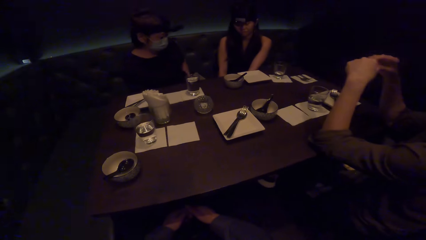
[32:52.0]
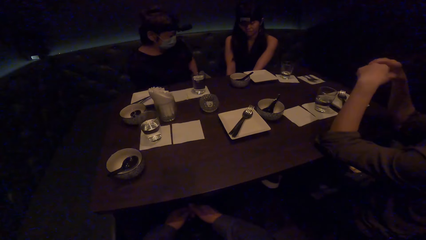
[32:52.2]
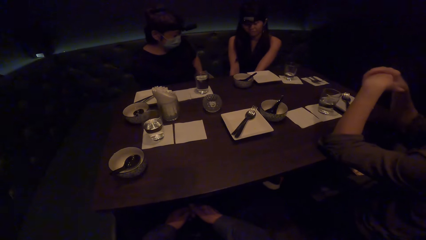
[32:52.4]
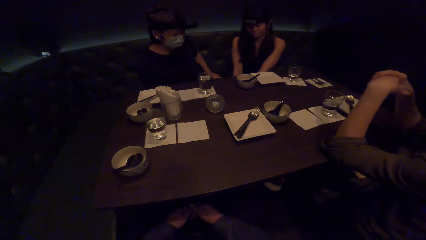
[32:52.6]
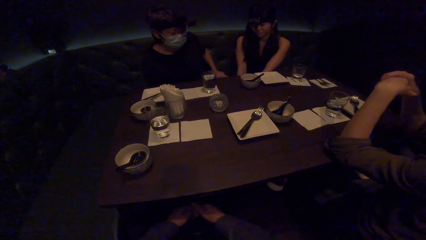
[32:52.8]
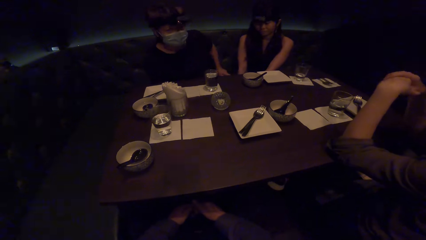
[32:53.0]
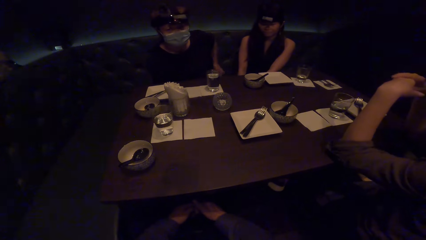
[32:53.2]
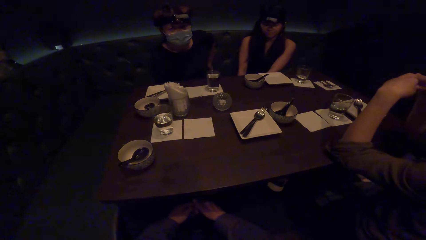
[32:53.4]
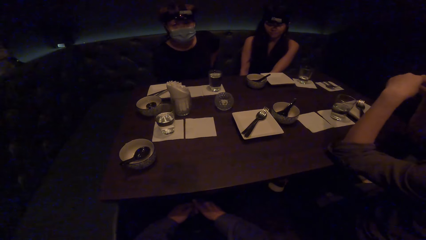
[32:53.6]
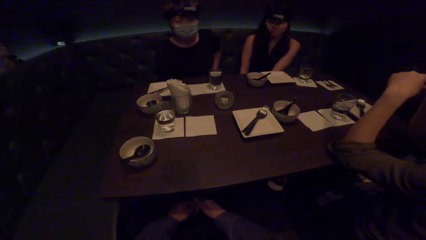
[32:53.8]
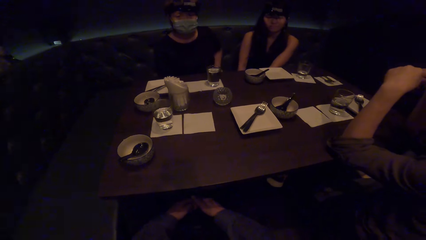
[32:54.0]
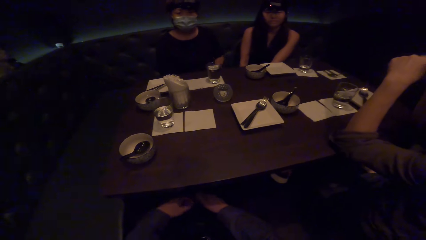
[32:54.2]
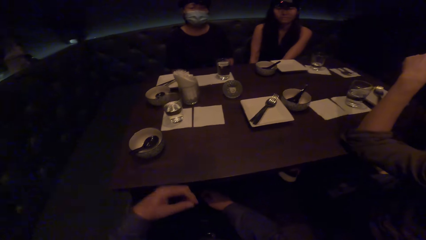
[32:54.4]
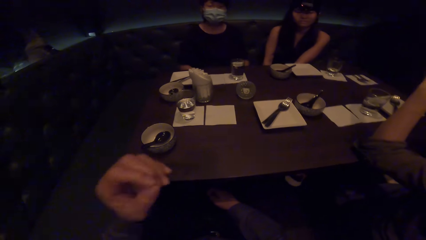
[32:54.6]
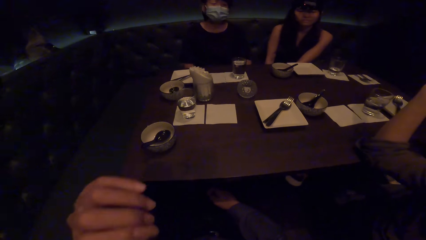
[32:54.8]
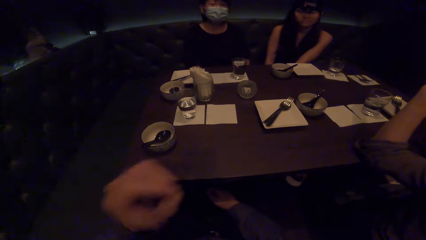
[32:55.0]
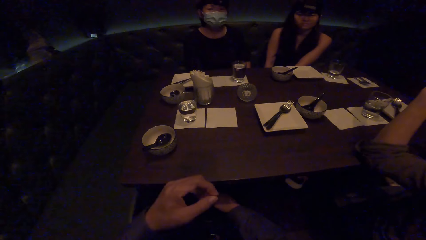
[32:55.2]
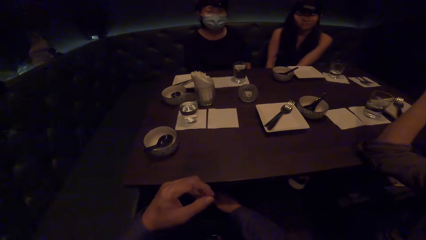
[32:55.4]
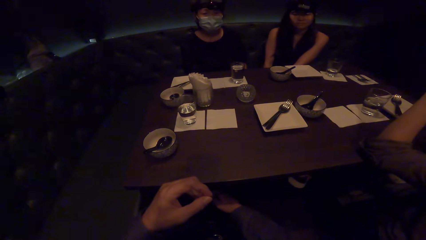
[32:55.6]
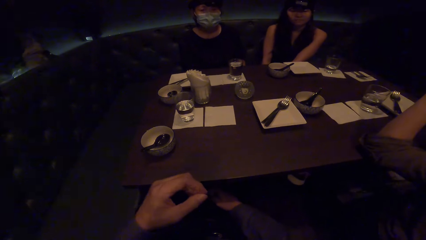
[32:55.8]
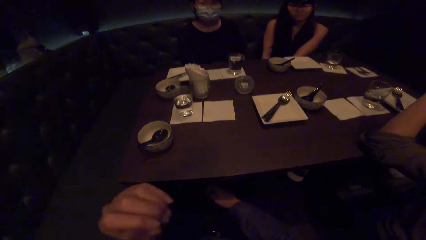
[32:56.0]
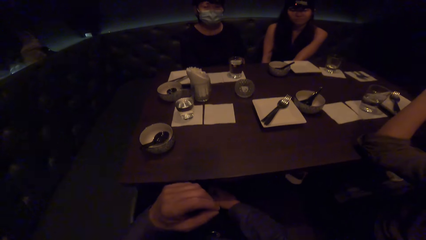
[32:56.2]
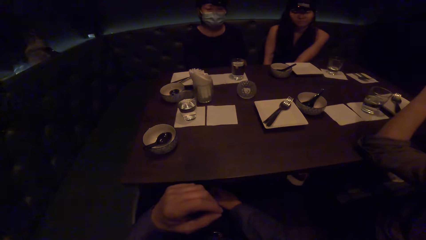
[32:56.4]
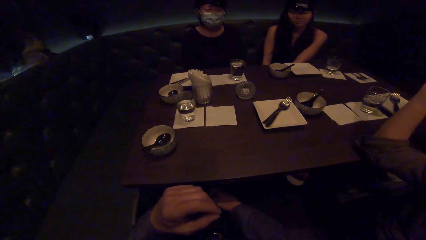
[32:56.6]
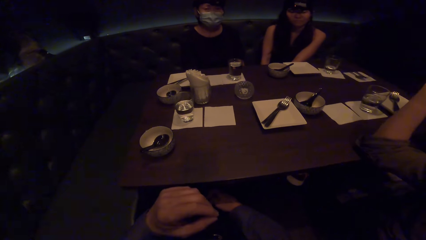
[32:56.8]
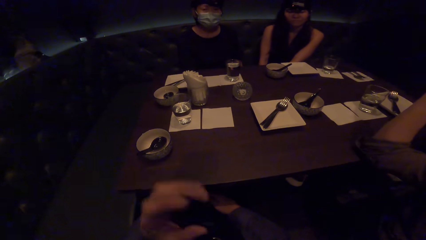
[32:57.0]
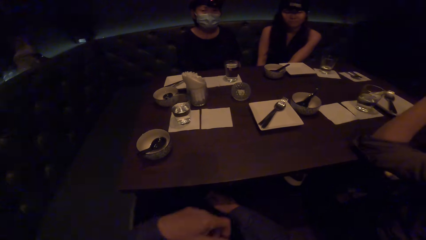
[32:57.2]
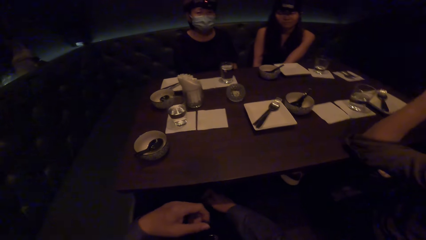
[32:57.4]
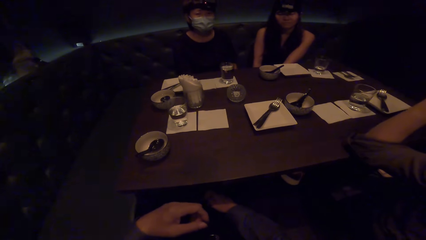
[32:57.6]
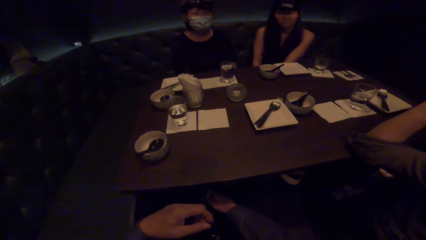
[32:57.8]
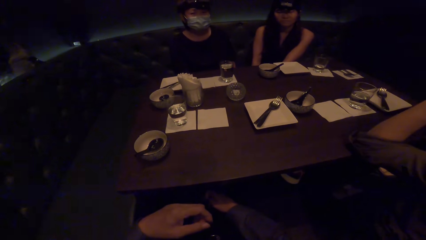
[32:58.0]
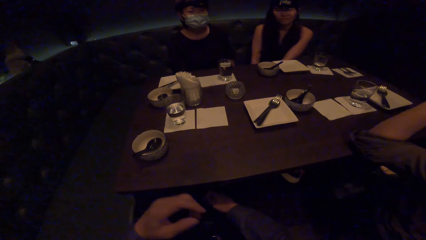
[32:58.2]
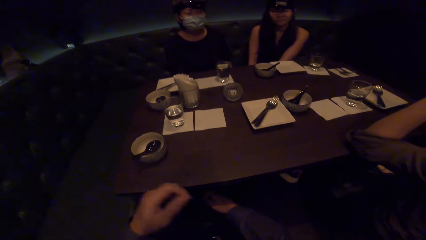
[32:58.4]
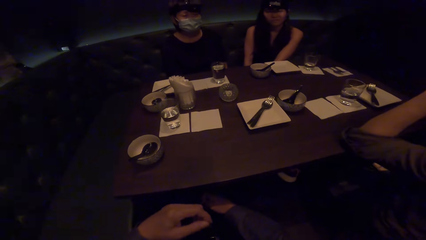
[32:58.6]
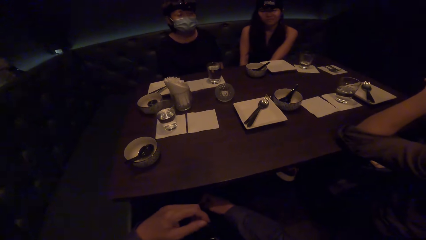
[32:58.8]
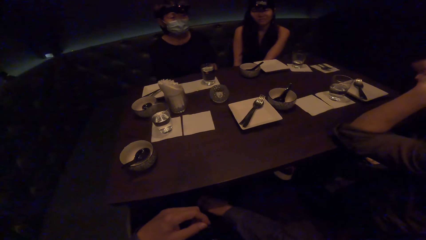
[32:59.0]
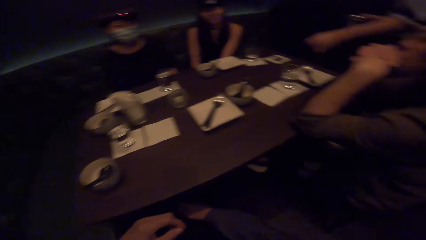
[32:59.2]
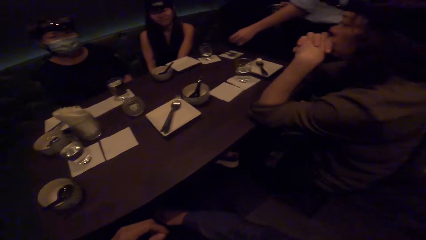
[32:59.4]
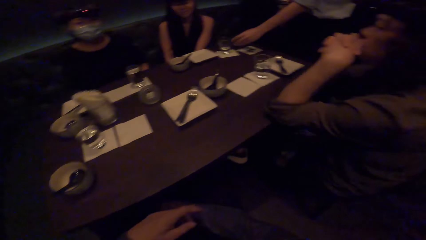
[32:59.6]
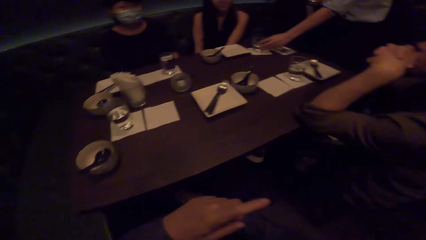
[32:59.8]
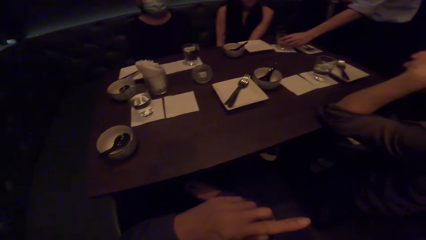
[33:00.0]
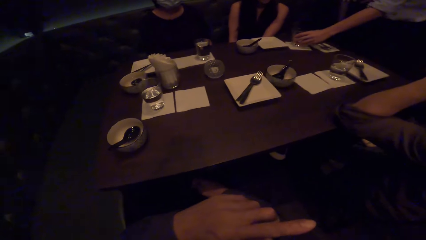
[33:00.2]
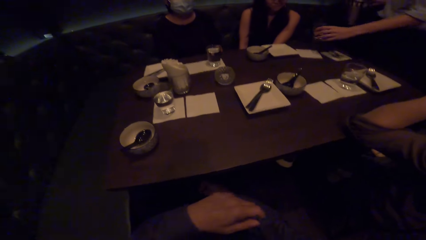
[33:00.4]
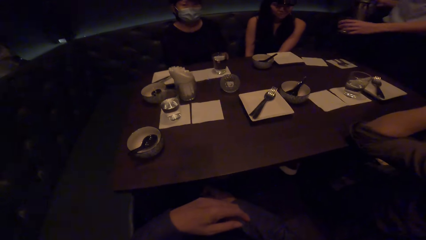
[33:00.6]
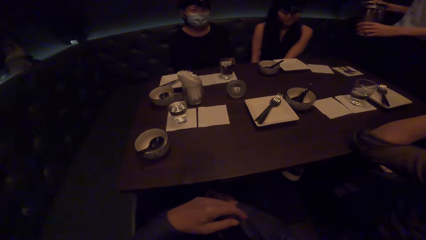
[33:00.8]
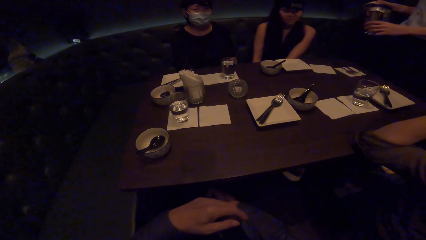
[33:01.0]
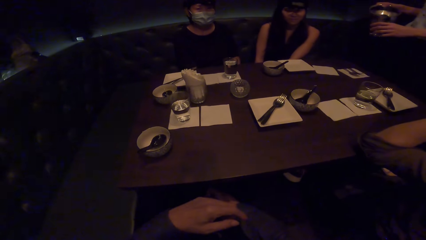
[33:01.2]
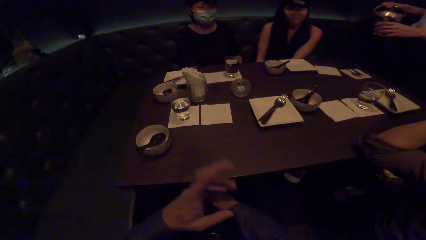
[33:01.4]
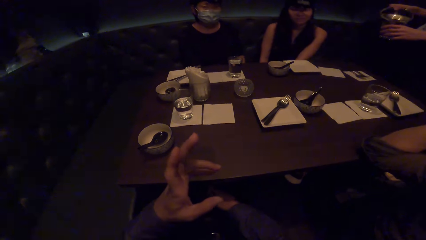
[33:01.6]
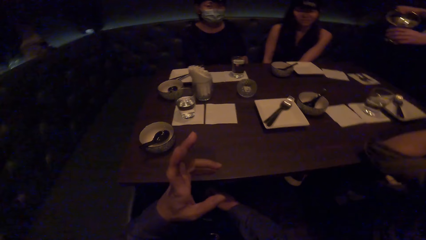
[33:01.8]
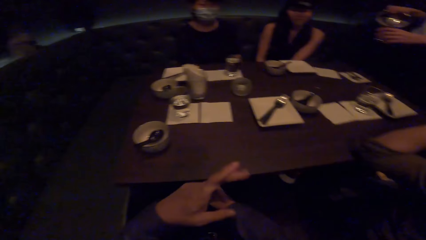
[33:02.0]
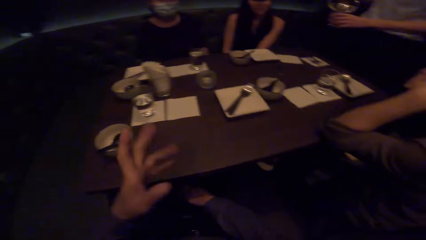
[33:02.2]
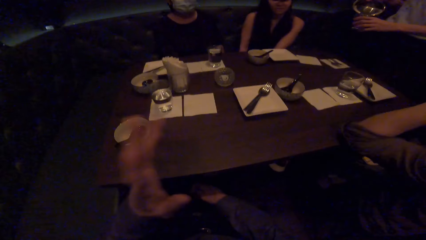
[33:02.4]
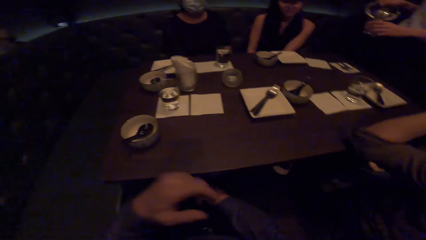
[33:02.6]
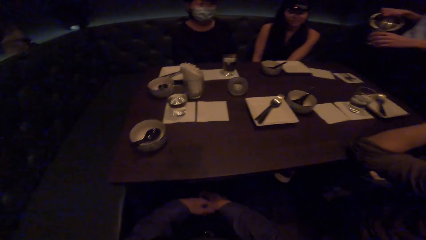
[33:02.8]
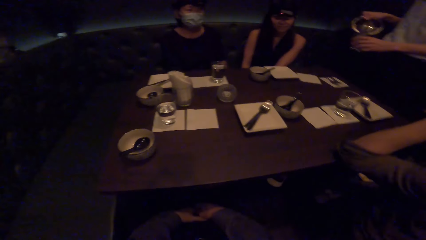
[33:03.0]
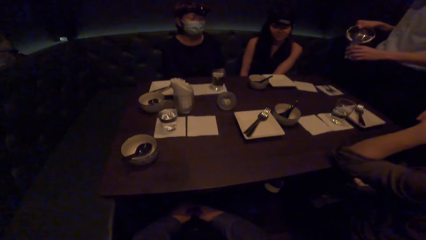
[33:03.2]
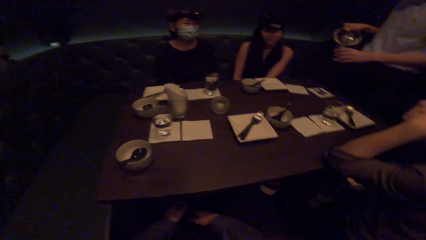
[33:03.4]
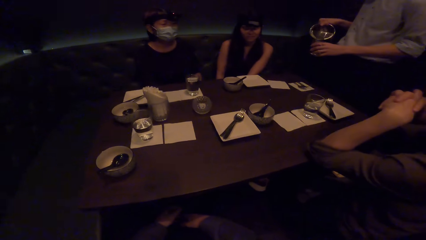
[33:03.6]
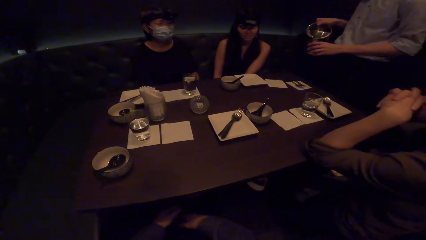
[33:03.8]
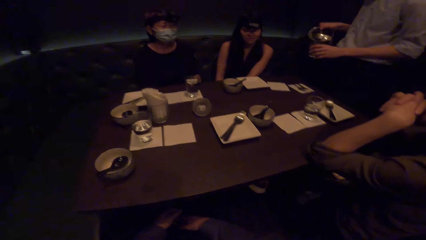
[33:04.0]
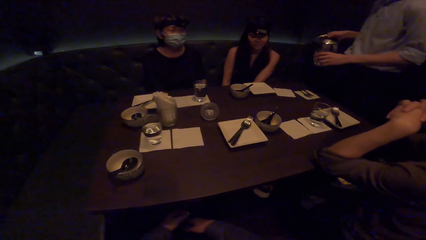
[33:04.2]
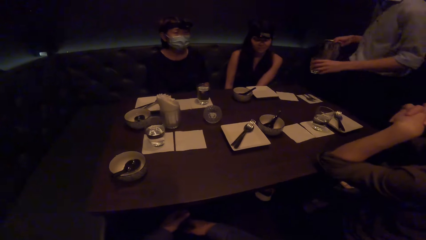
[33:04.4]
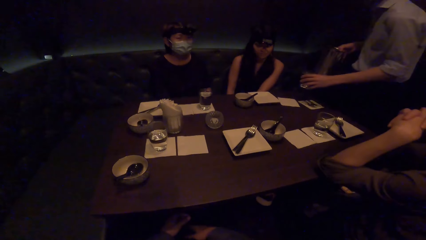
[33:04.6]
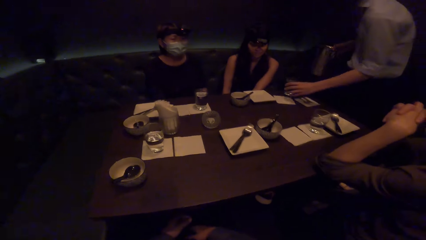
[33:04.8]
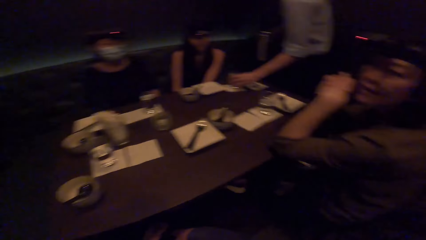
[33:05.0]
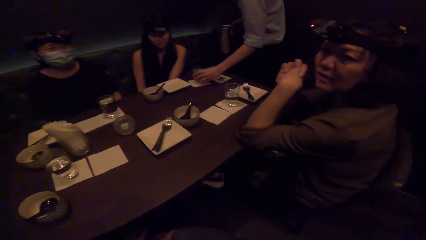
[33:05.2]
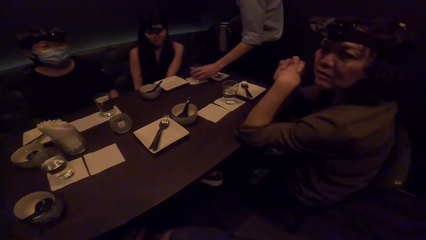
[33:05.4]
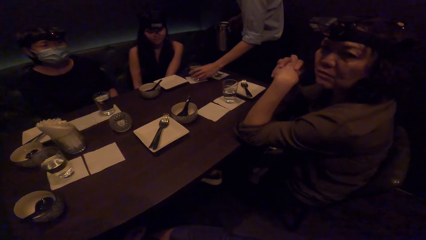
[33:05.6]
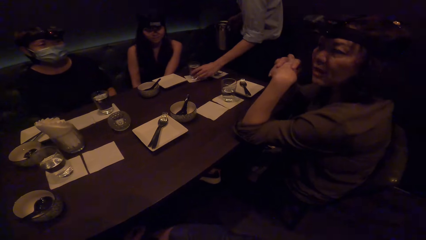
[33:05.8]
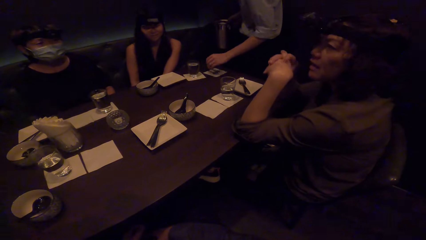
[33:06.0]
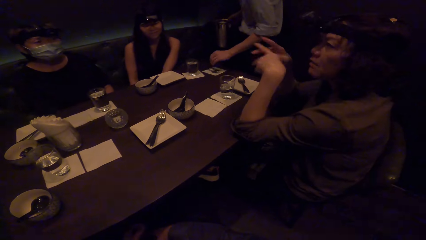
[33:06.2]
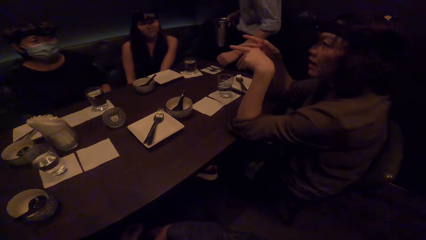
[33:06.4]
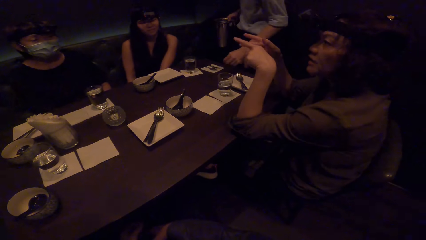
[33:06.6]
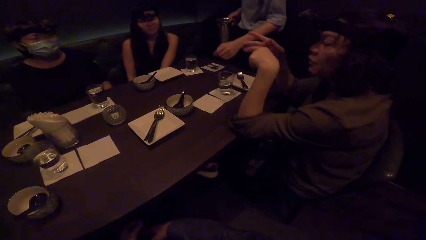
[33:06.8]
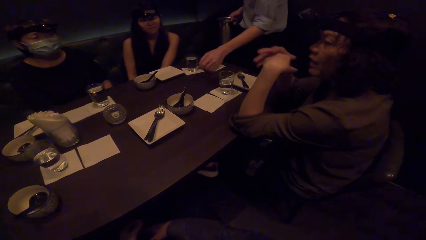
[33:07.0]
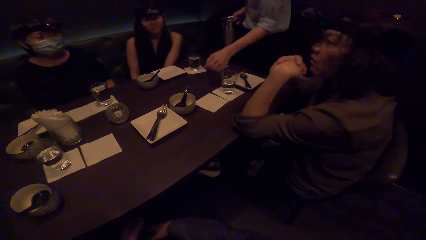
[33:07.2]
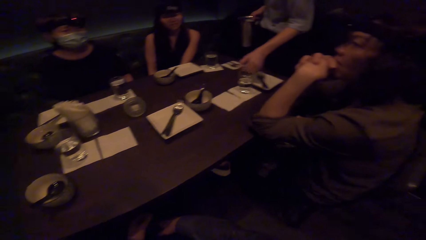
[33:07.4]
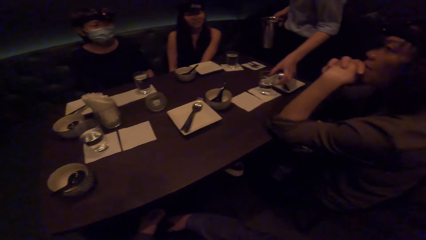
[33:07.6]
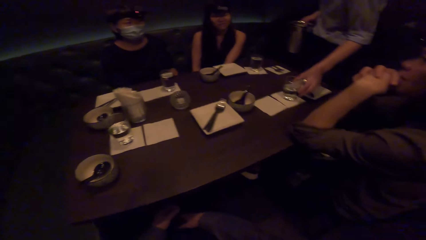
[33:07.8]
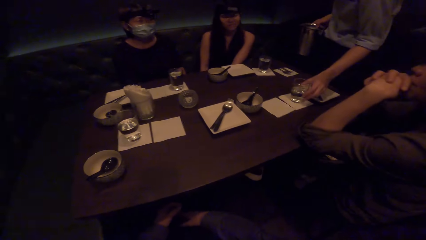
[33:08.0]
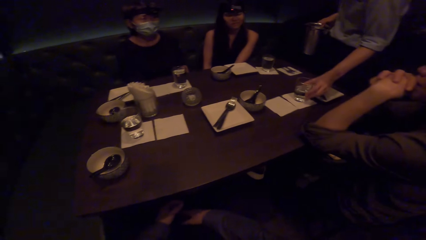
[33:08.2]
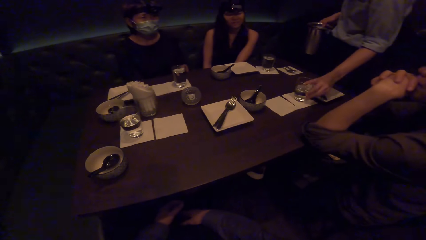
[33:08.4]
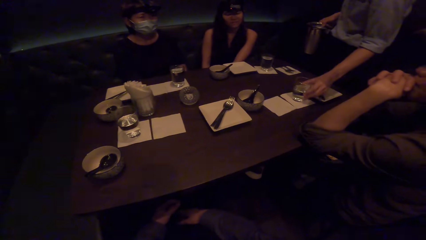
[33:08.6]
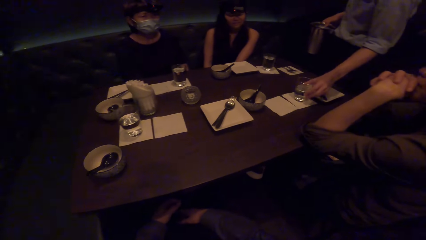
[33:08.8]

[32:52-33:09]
The camera wearer moves her hand. A man picks up a glass. The man puts the glass down. The camera wearer speaks to the man.
